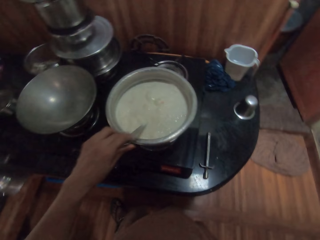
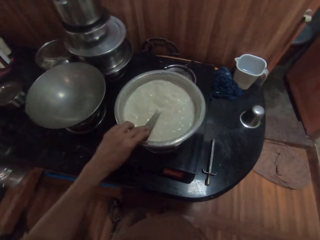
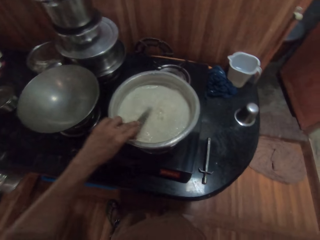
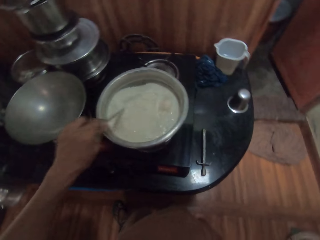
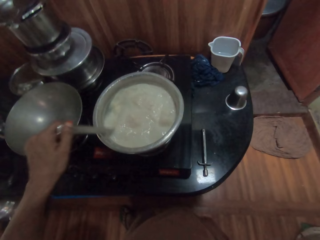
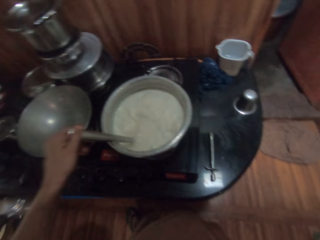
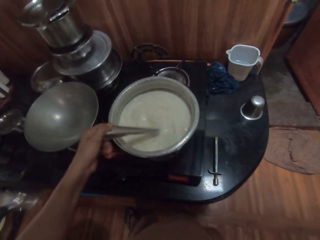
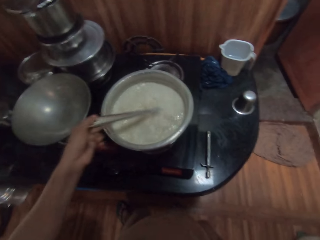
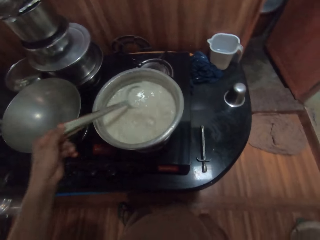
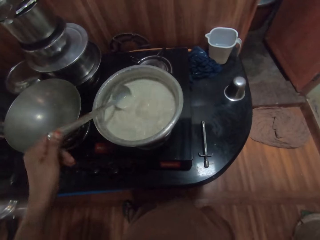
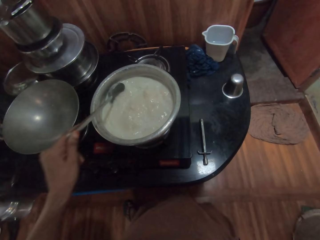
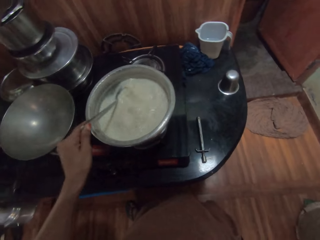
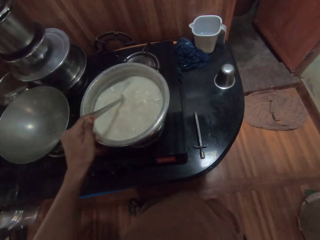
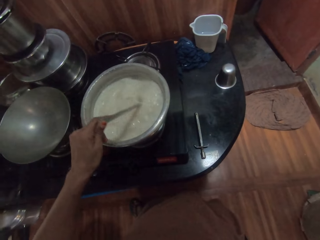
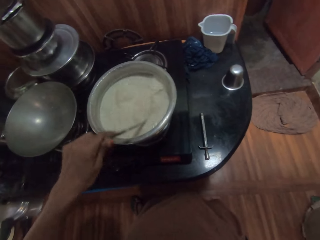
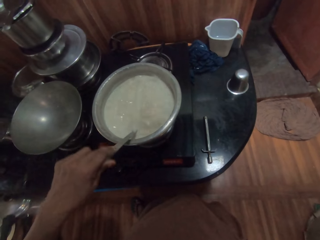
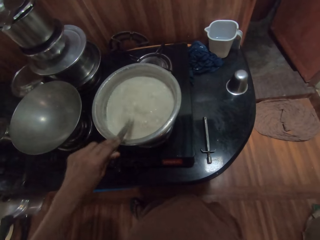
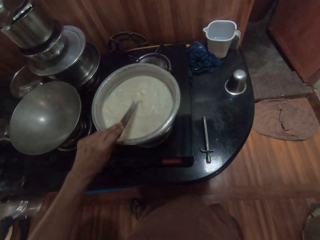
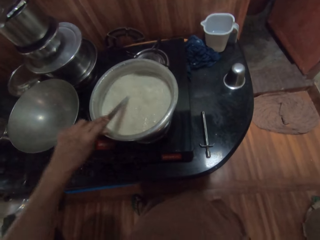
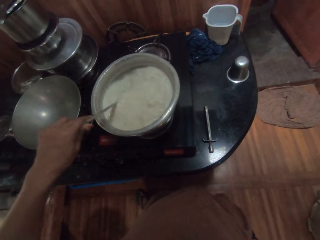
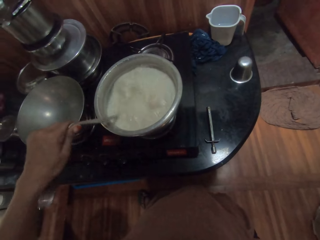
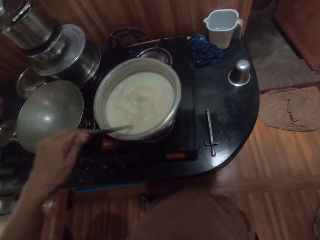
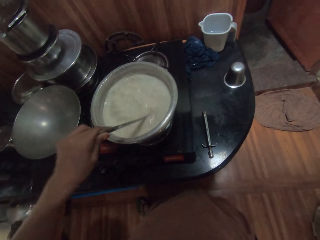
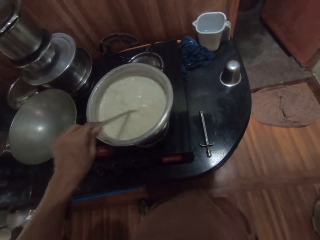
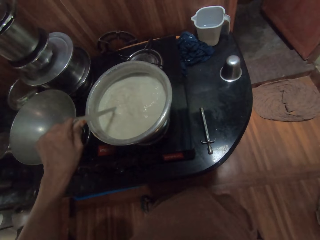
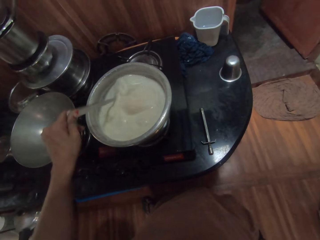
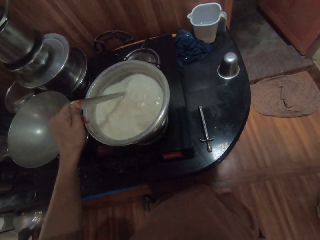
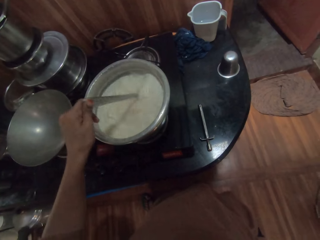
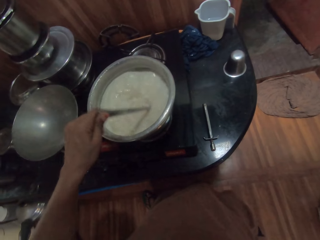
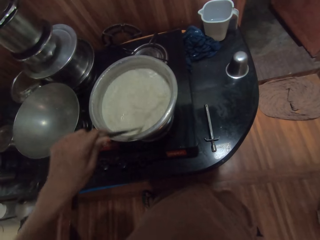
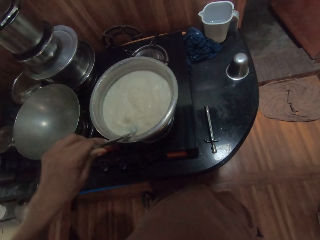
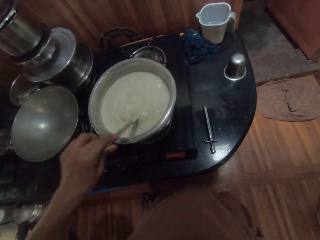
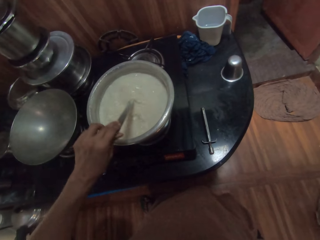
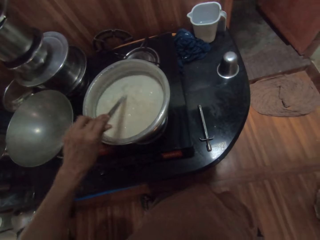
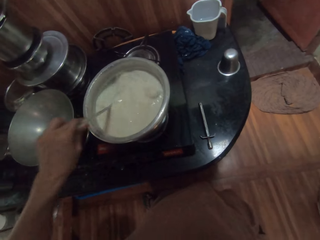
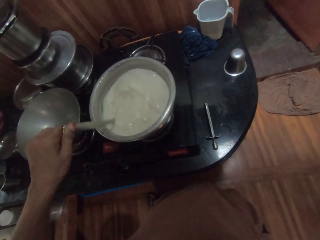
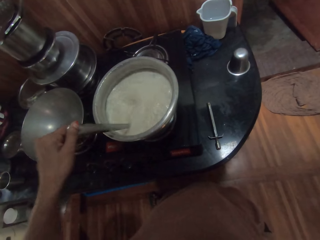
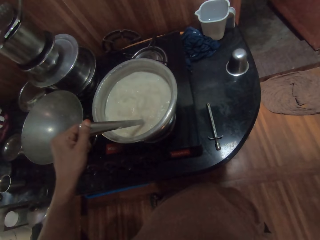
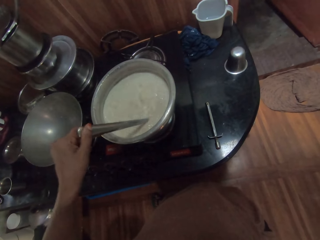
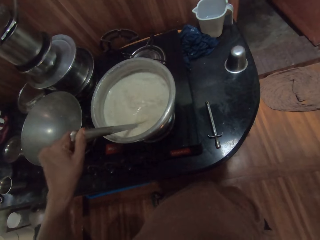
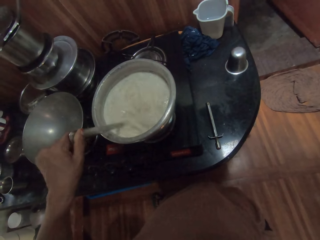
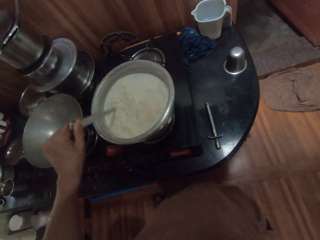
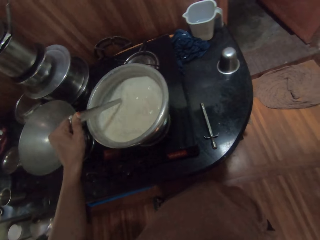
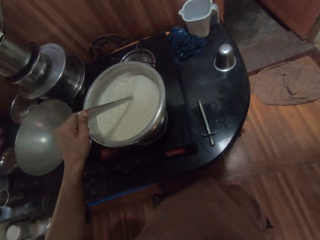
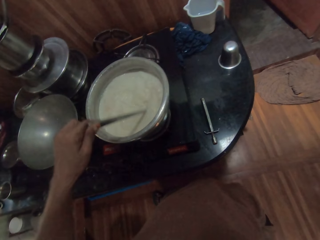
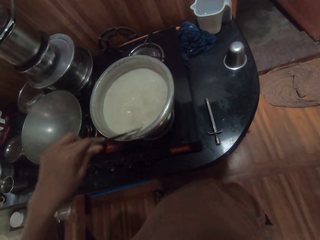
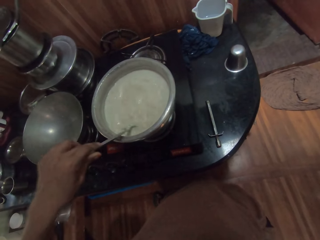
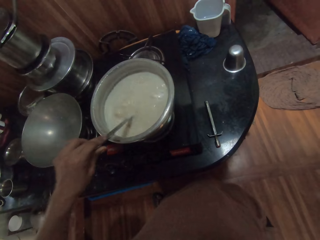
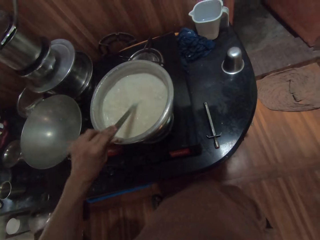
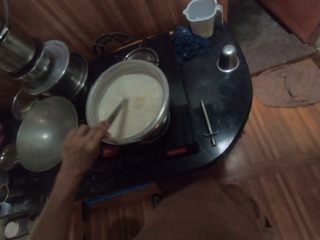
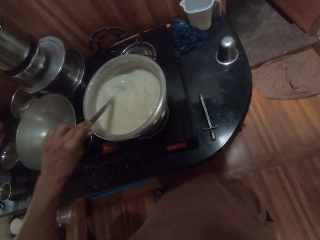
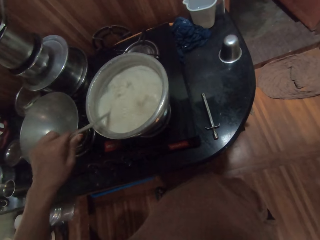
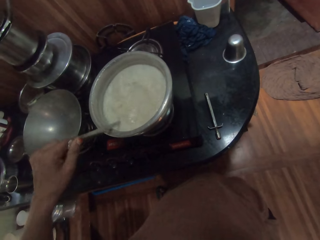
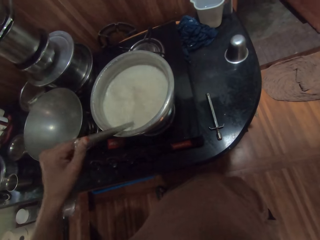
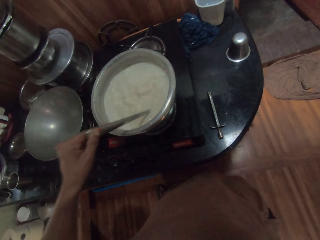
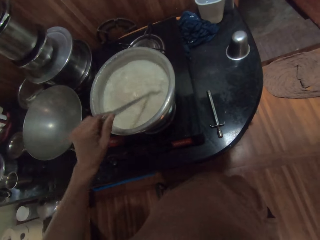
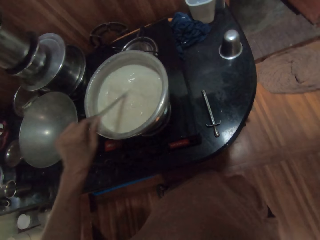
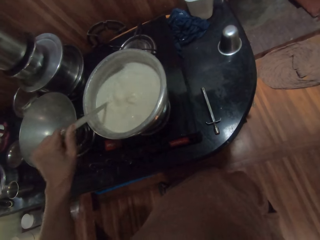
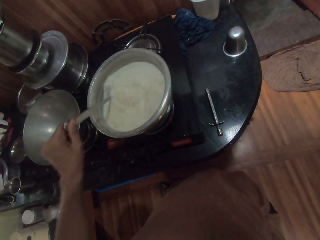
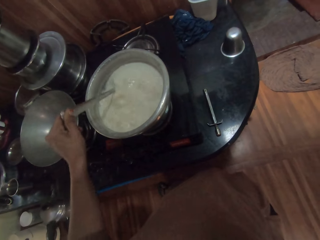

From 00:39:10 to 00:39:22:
The camera wearer holds the spoon. They mix the food with the spoon.

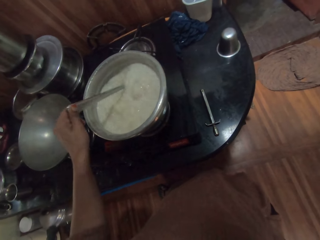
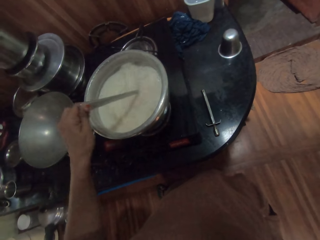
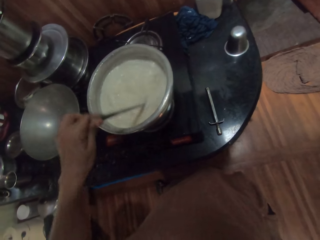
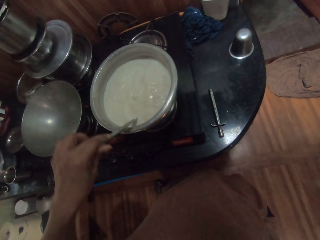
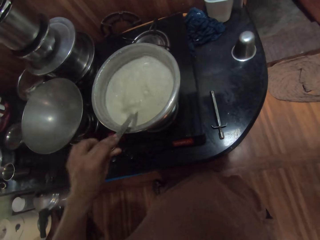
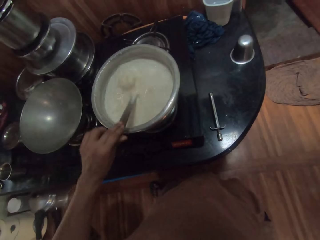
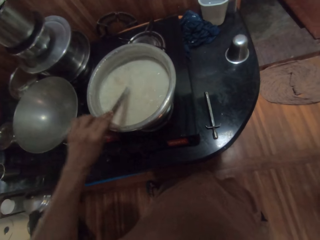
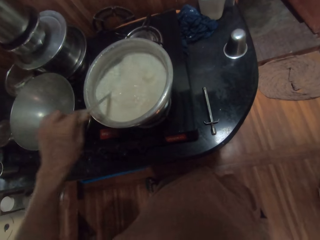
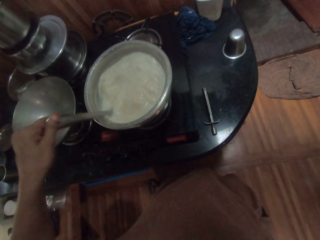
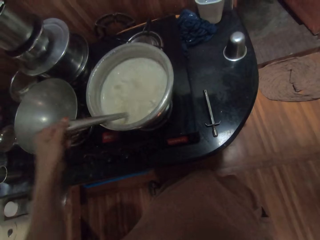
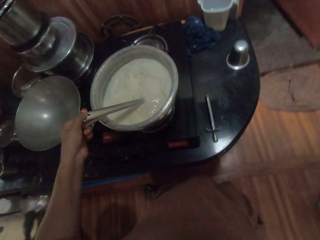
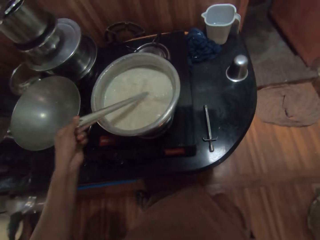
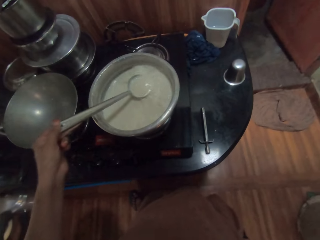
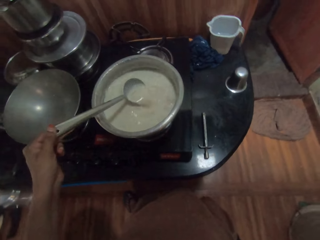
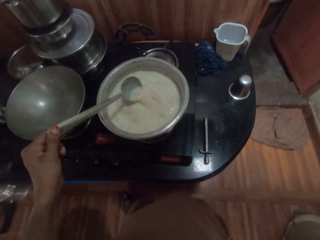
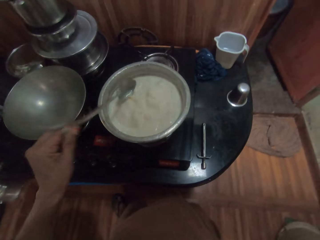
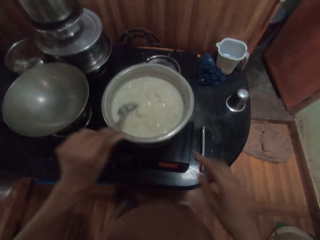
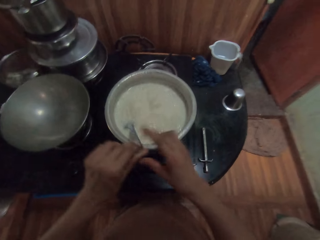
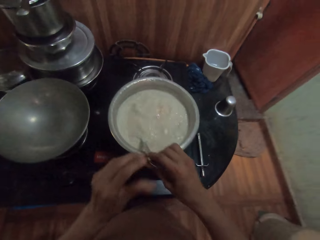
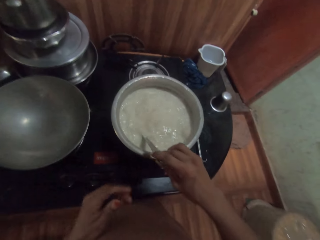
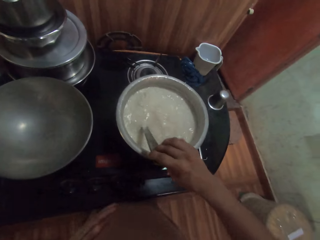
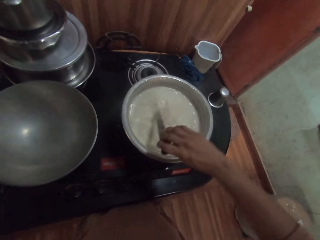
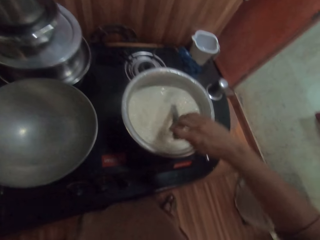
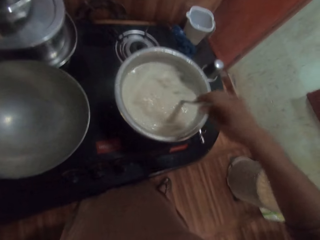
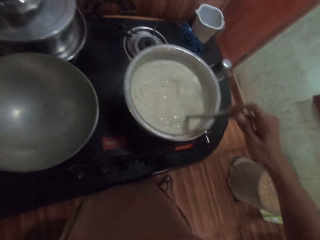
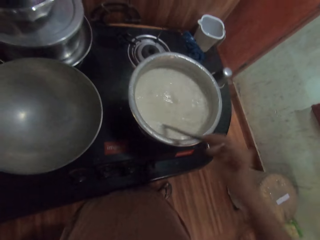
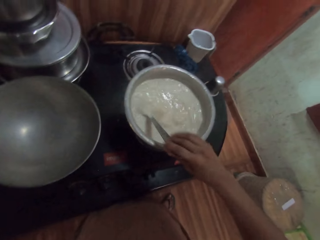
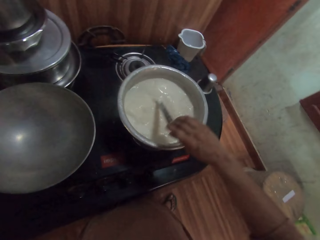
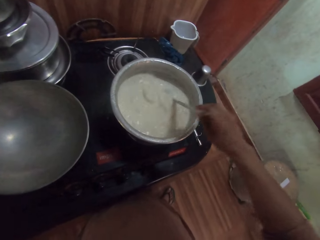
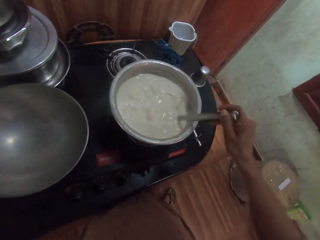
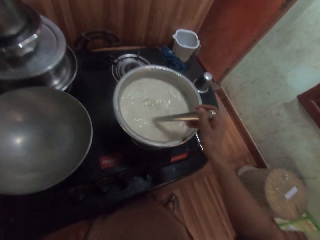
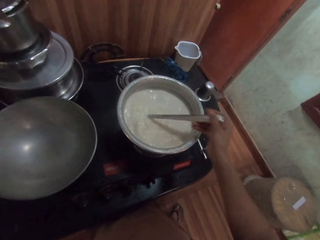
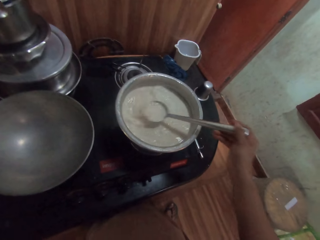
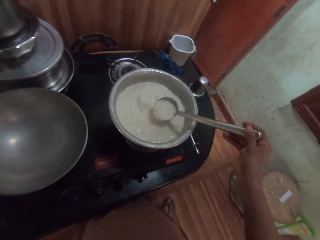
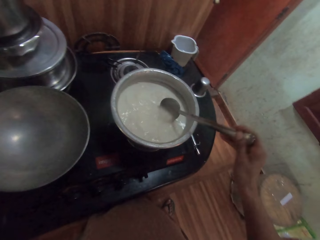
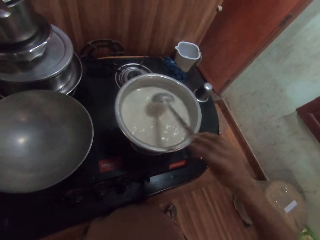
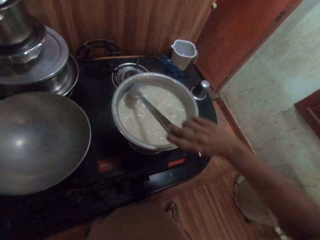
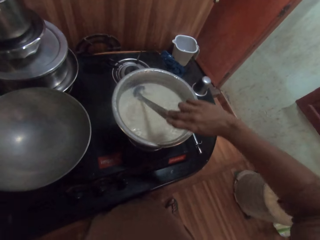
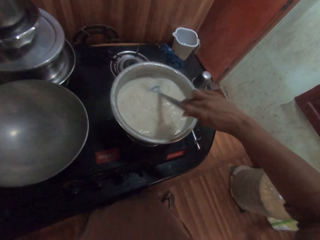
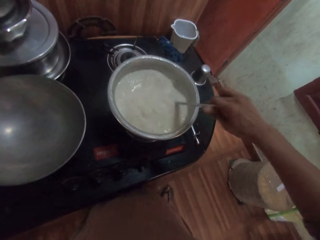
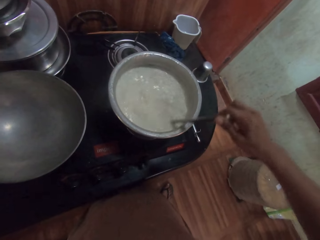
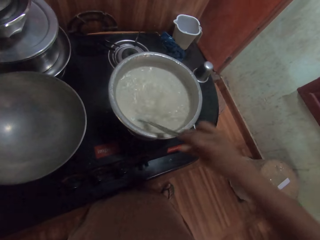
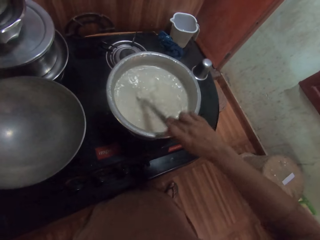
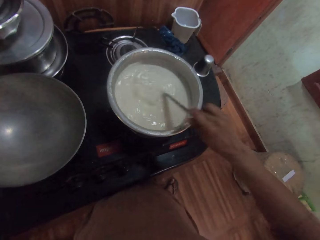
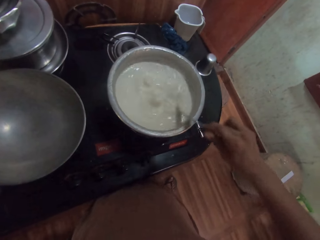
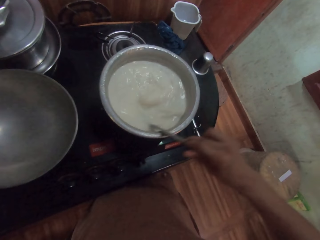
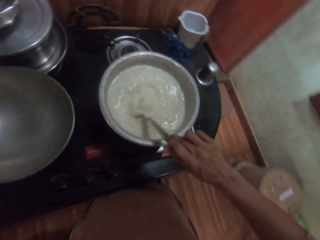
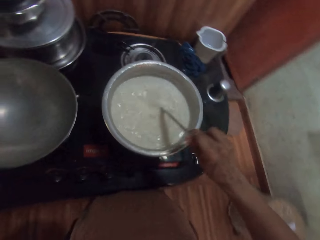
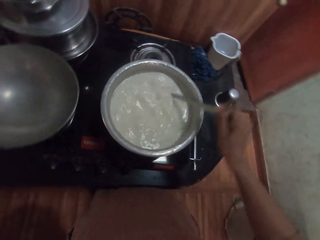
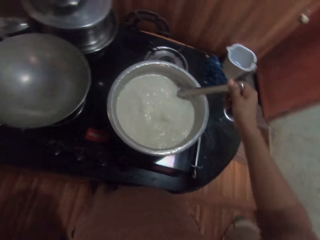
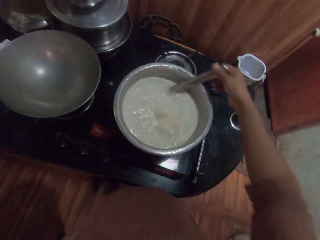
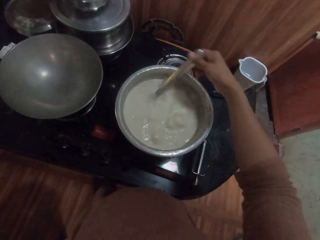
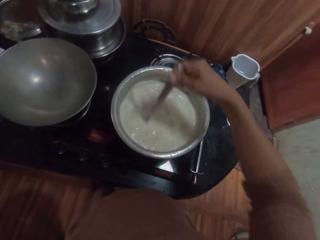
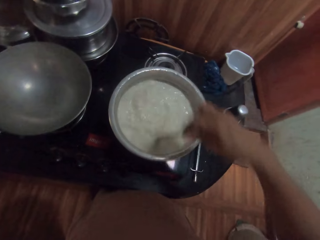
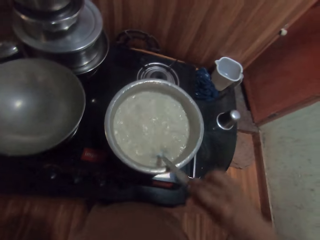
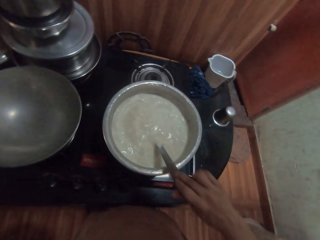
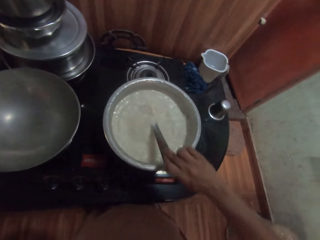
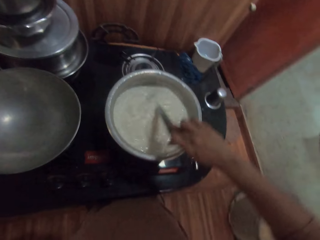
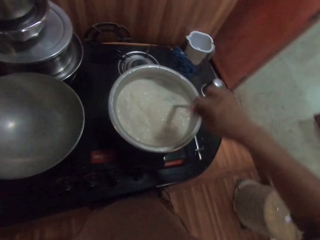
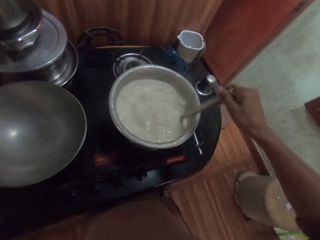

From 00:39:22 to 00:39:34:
The camera wearer mixes the food with the spoon. She passes the spoon from her left hand to her right hand. She stirs the cow milk in the pot on the gas cooker with the spoon in her right hand. She holds the spoon. She mixes the food with the spoon.
